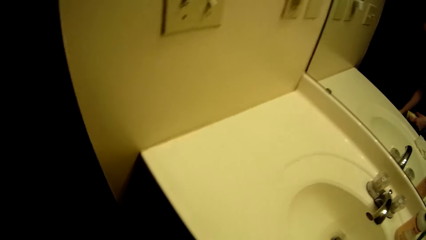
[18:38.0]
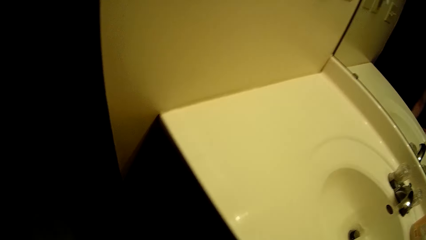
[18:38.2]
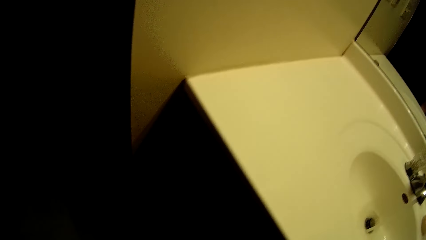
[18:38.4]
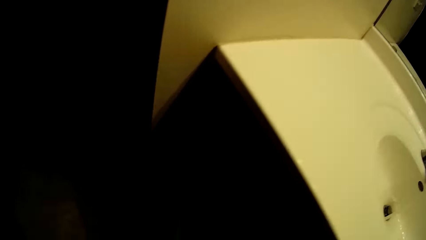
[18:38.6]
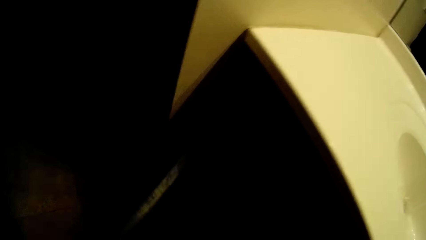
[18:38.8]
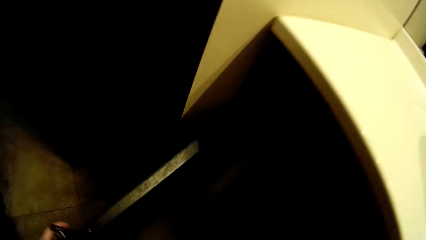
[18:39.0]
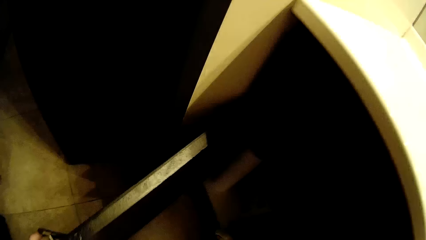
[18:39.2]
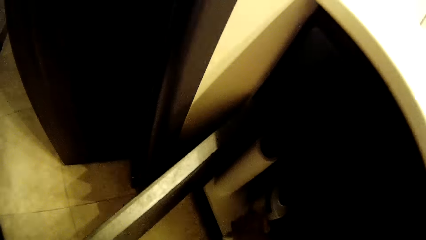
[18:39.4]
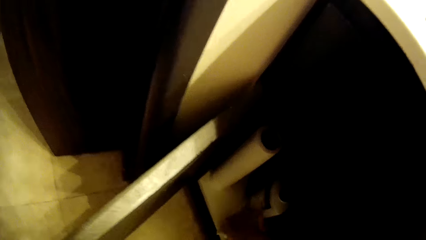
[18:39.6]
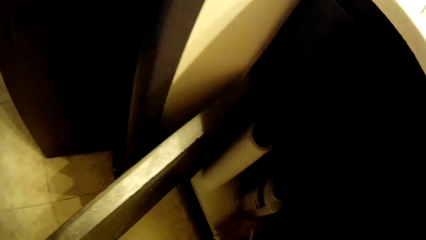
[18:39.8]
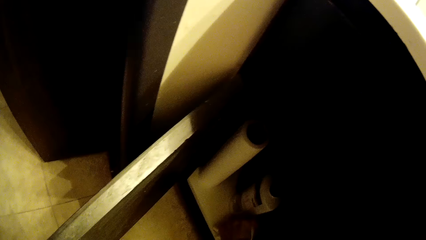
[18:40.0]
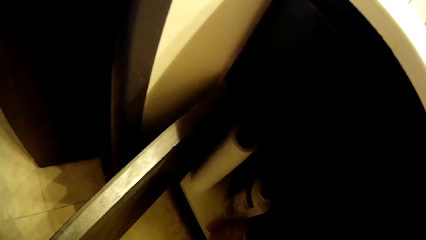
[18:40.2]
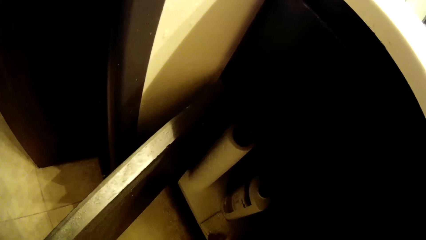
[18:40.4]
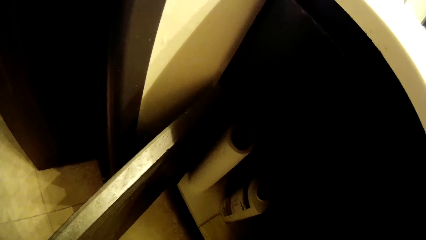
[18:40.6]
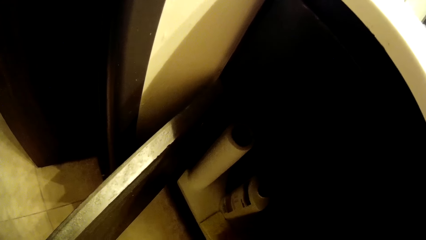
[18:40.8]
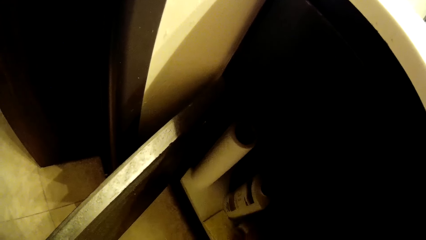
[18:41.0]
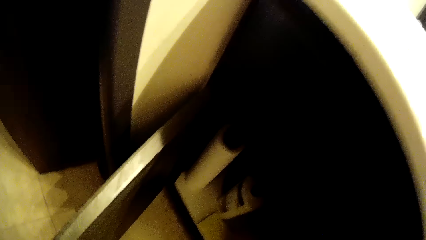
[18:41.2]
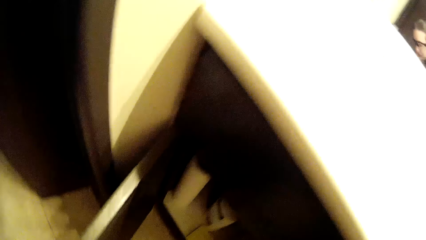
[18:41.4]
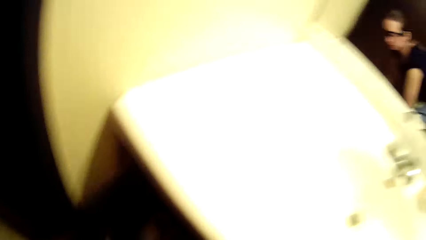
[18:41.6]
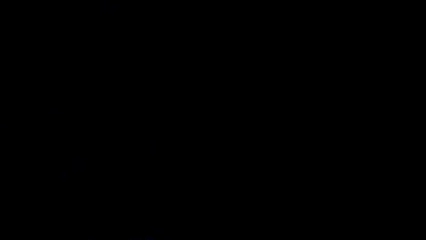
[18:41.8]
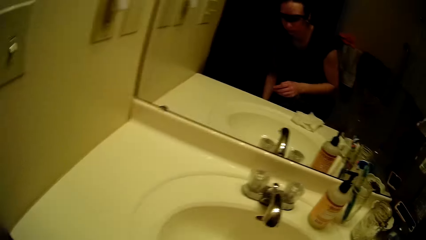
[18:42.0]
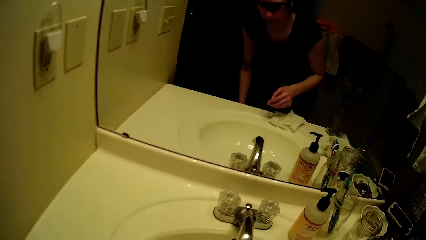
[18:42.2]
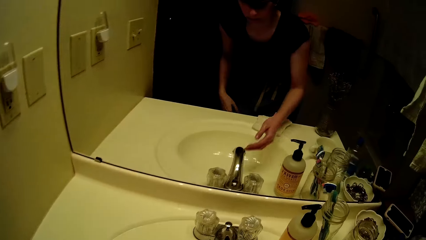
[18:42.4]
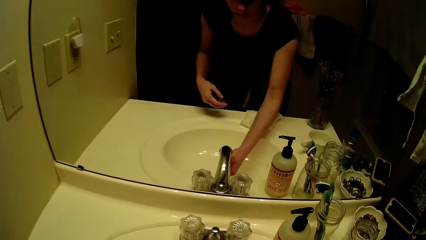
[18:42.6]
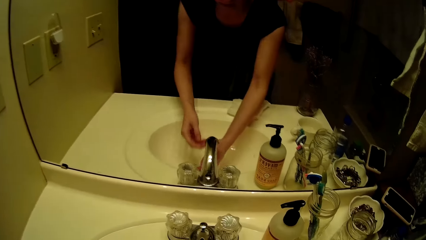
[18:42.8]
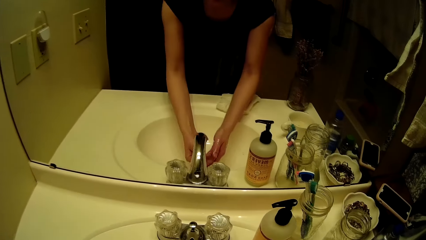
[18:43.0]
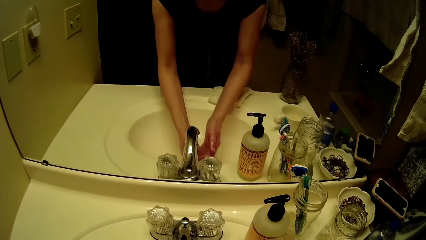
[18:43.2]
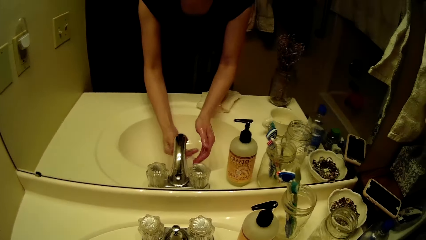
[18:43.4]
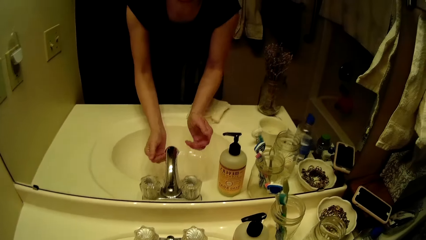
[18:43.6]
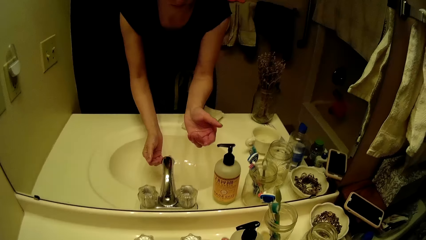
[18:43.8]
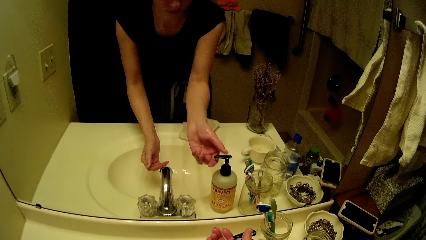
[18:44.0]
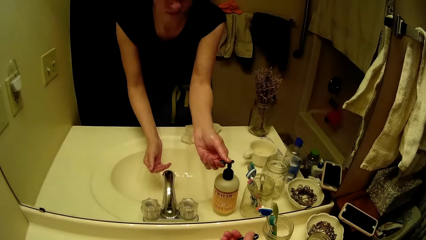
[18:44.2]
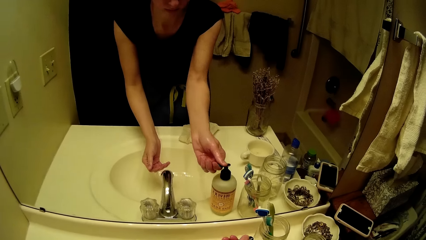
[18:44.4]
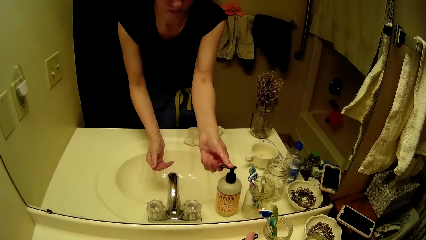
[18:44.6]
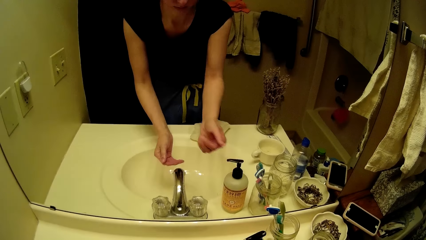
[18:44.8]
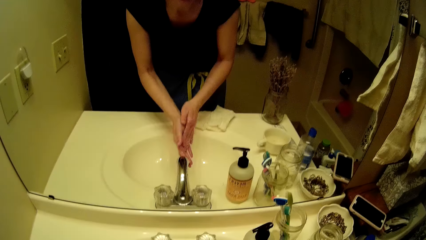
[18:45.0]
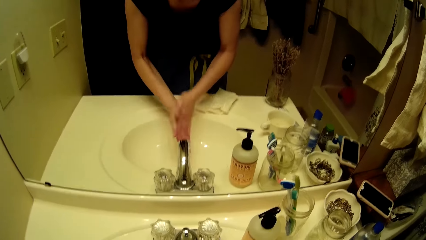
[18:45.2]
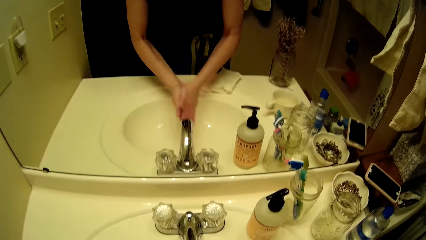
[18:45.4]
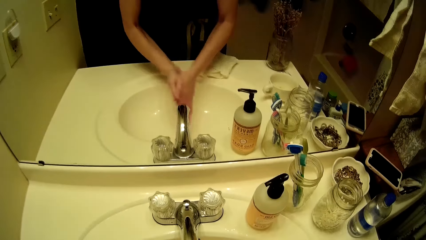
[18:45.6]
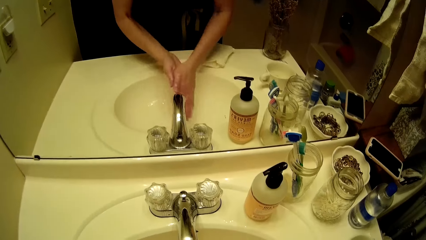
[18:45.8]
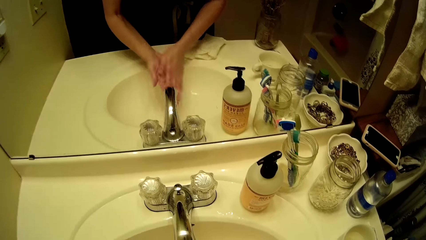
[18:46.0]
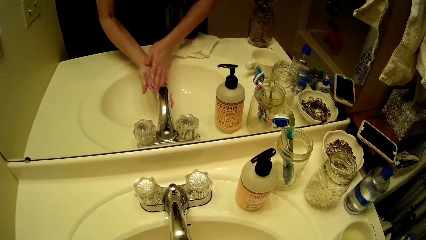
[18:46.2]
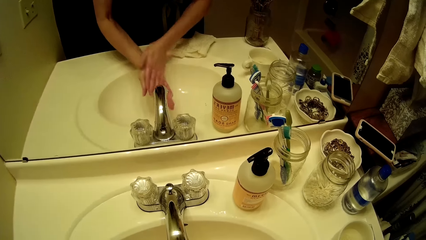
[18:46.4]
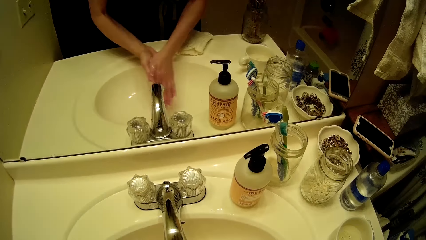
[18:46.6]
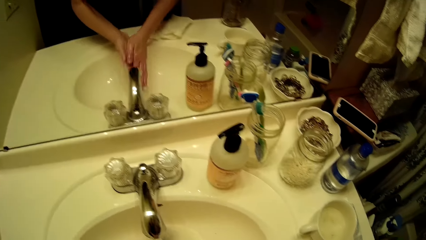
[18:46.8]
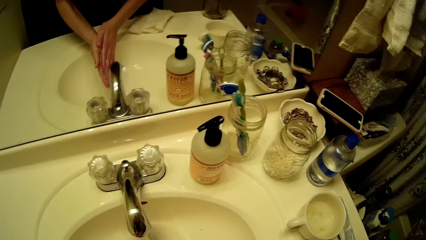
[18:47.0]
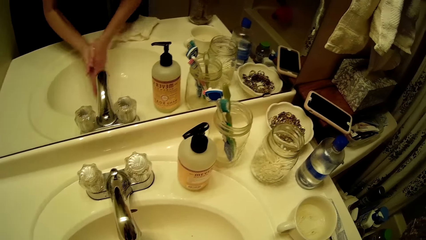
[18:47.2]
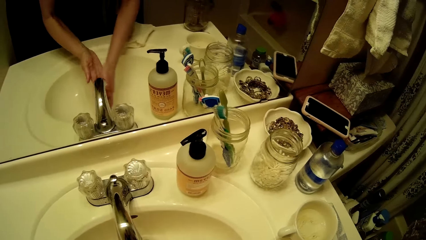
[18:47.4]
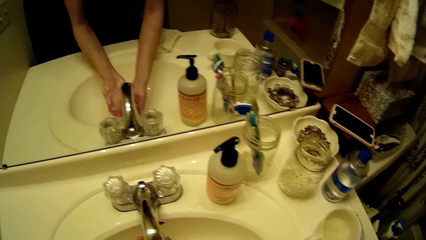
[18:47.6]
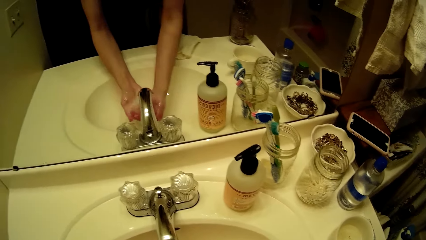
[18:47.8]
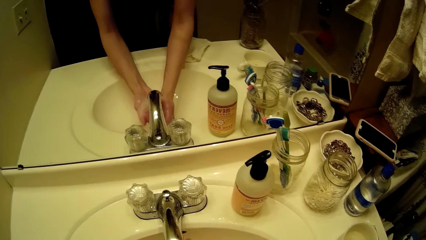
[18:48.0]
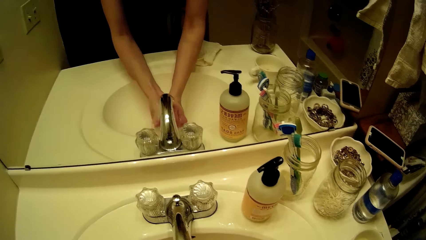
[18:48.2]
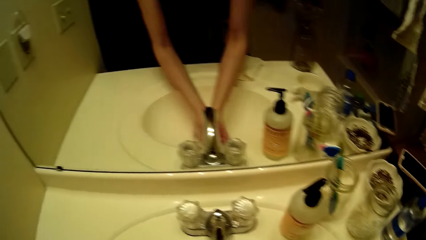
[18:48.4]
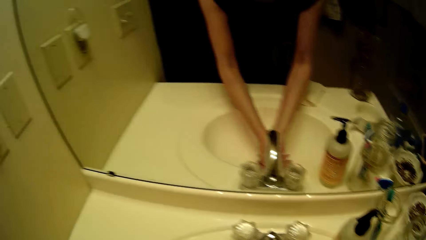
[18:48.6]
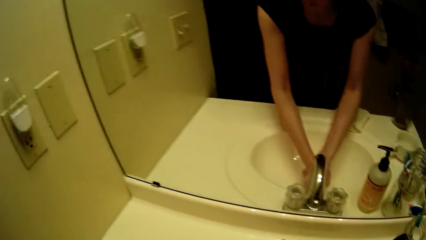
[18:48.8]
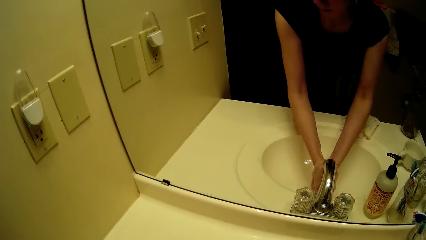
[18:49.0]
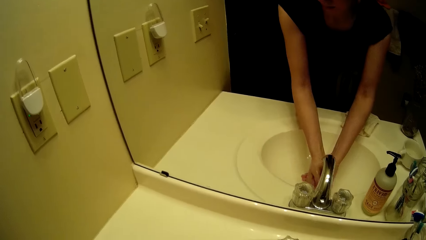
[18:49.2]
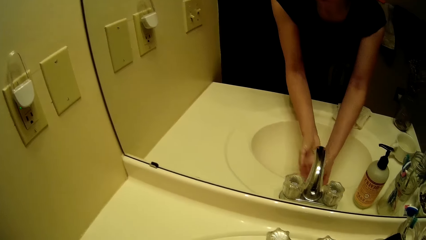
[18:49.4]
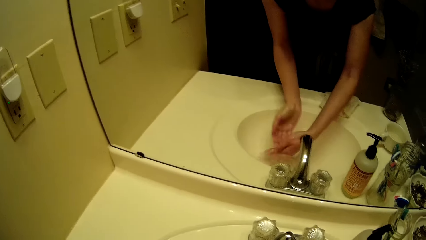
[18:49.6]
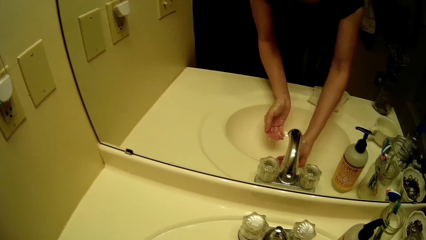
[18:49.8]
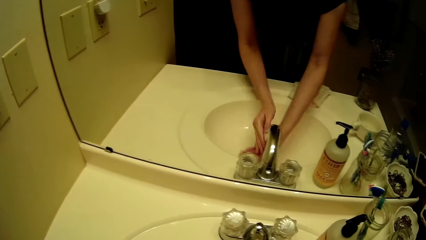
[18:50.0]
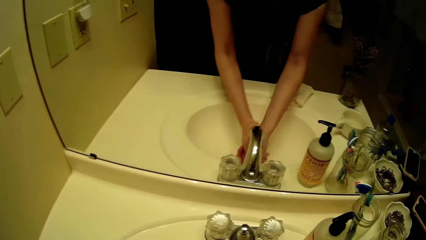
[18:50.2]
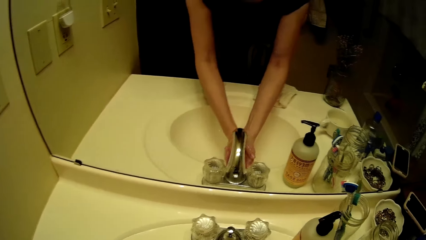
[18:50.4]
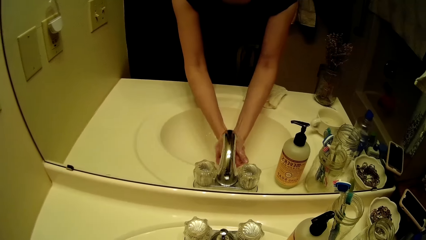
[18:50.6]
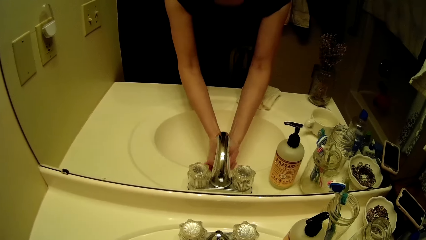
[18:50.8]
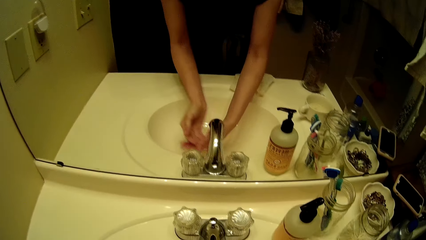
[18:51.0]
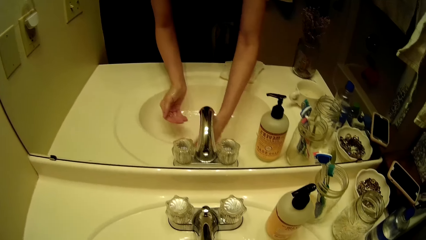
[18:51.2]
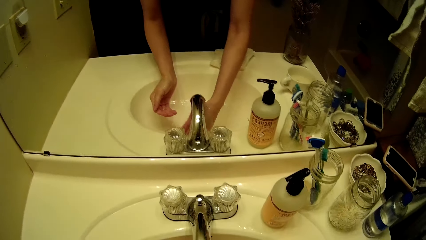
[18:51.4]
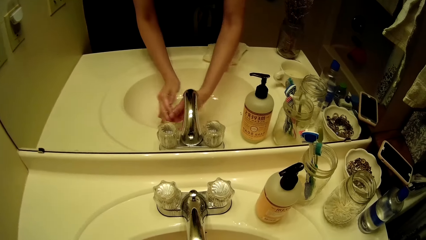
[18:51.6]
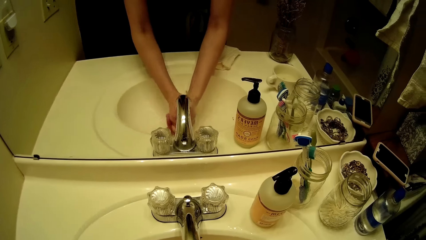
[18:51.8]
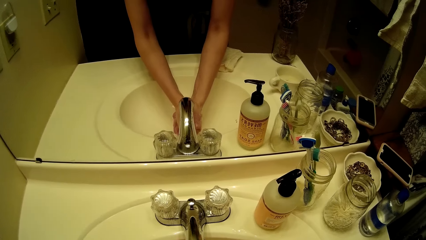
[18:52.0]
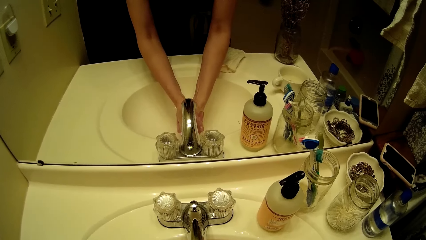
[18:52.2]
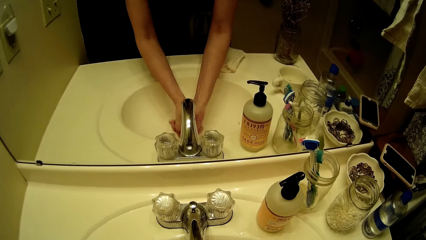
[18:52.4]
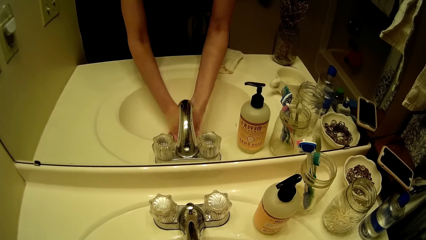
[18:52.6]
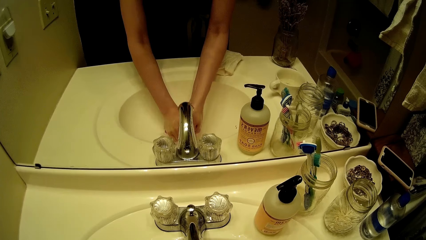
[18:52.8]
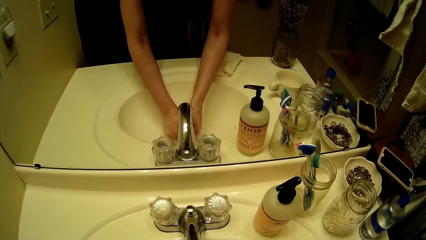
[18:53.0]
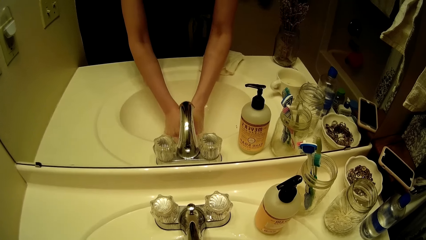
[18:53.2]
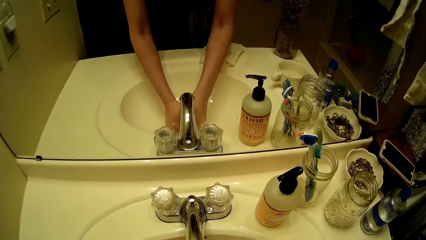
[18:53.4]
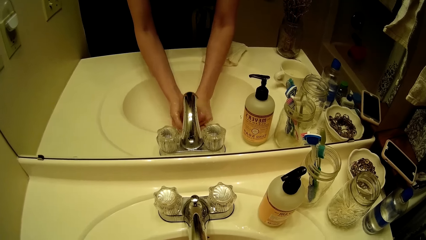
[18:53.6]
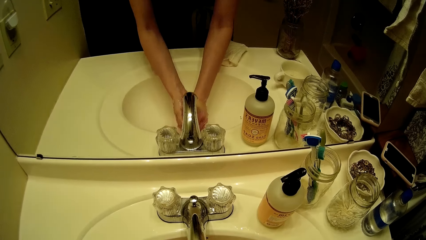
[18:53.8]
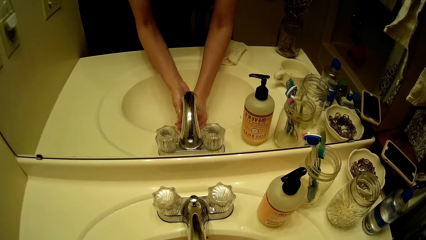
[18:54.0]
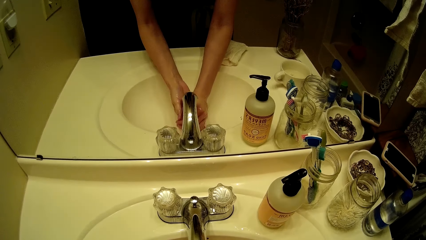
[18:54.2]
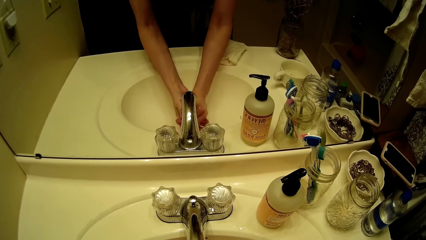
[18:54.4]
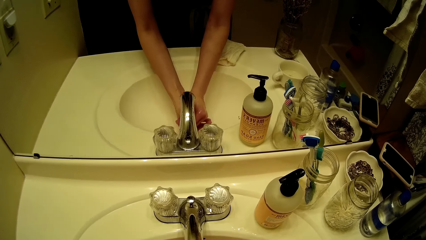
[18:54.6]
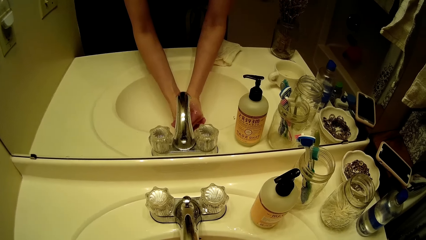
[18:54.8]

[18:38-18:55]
The camera wearer walks around the room. She opens a cabinet beneath the wash basin with her left hand. She drops the foam sponge and the piece of cloth inside the cabinet. She rinses her hands with water from the tap. She presses out some soap from a container of soap on the wash basin with her right hand. She rubs the soap in her right hand on both hands. She rinses off the soap in her hands with water from the tap.
